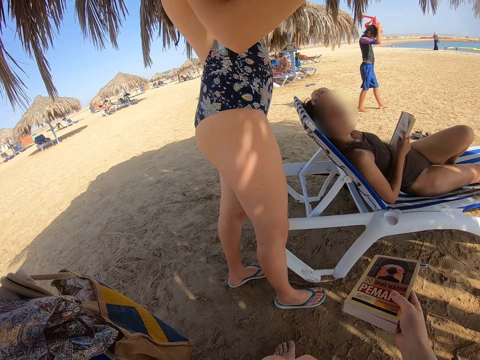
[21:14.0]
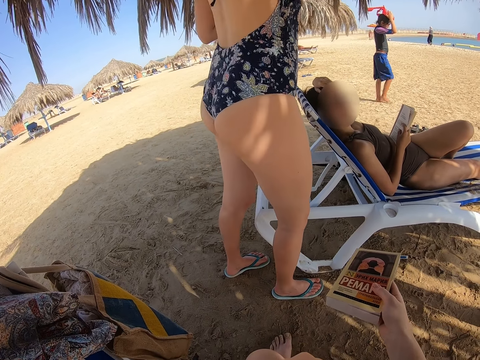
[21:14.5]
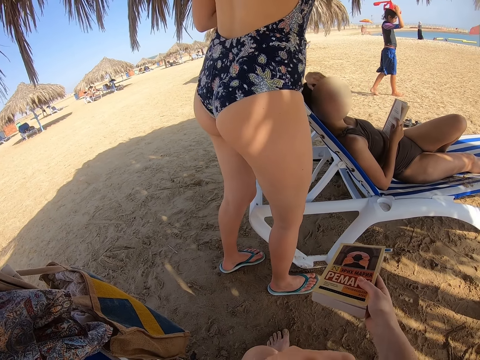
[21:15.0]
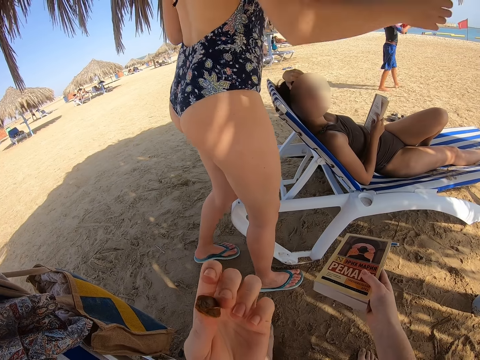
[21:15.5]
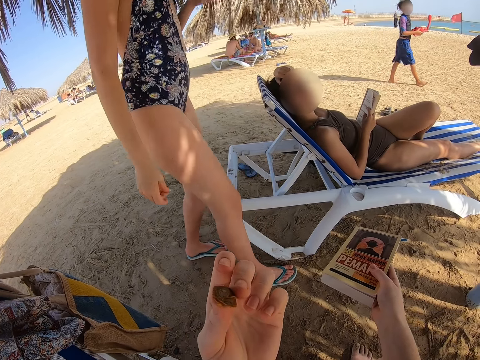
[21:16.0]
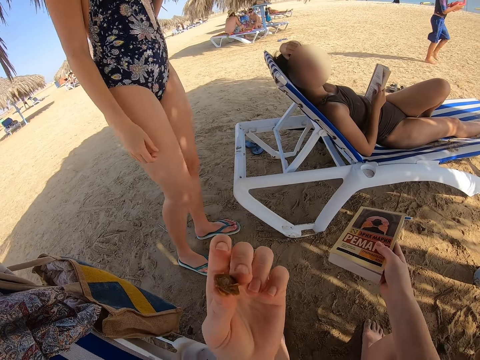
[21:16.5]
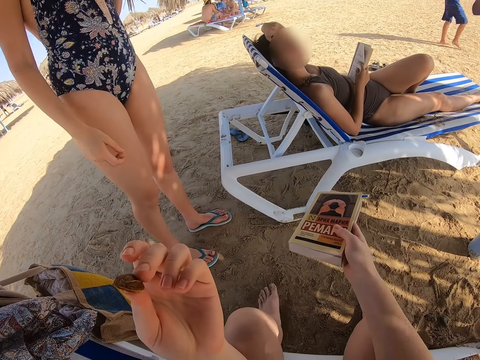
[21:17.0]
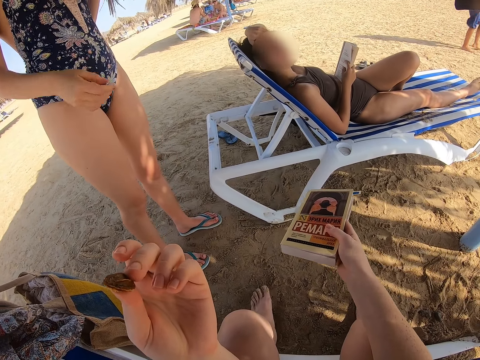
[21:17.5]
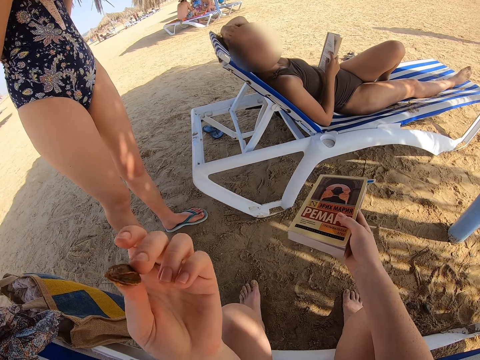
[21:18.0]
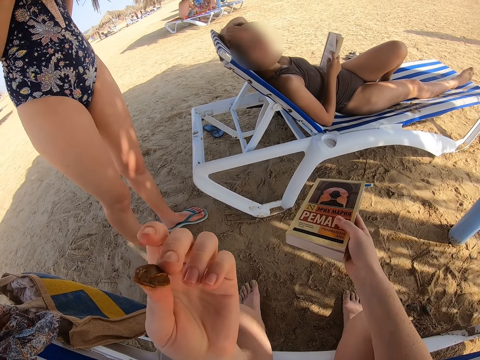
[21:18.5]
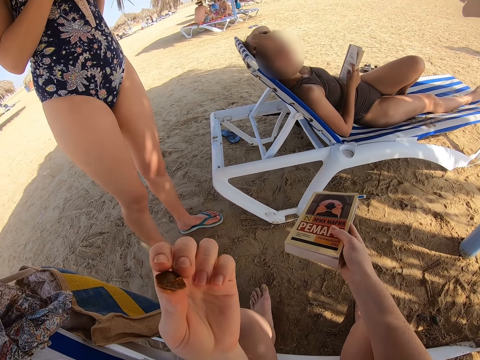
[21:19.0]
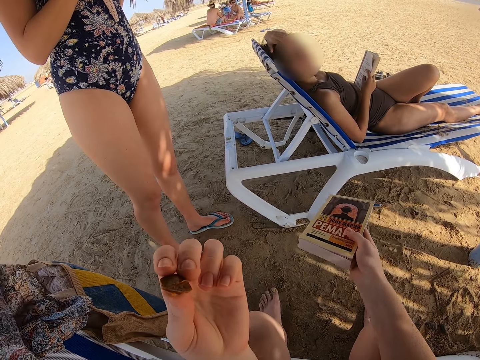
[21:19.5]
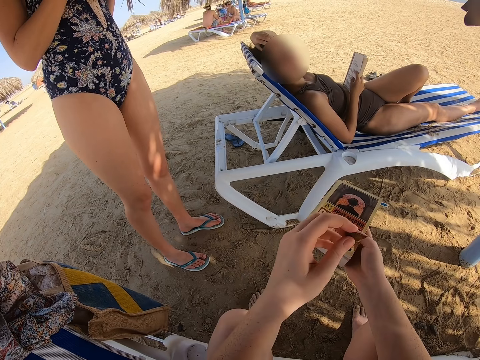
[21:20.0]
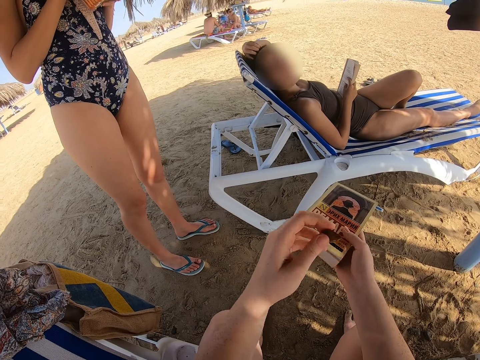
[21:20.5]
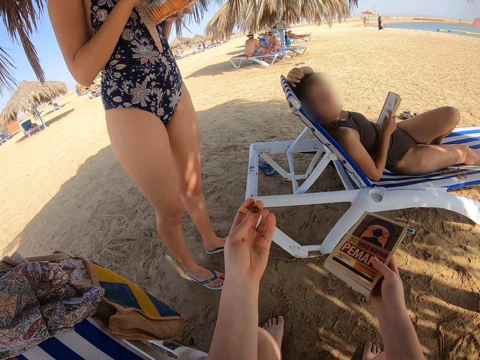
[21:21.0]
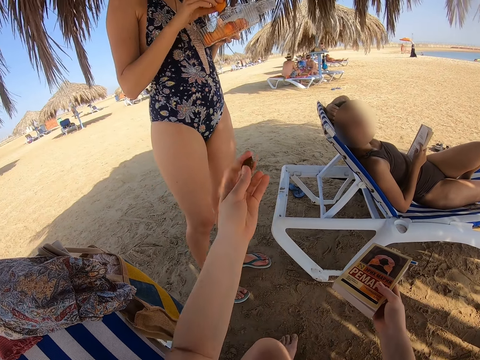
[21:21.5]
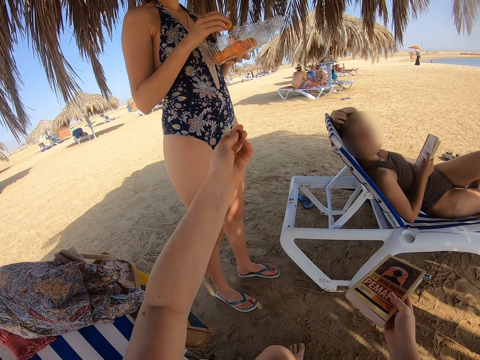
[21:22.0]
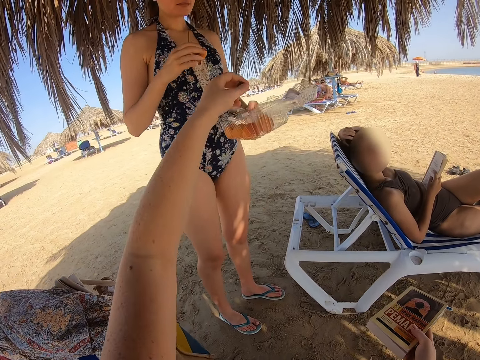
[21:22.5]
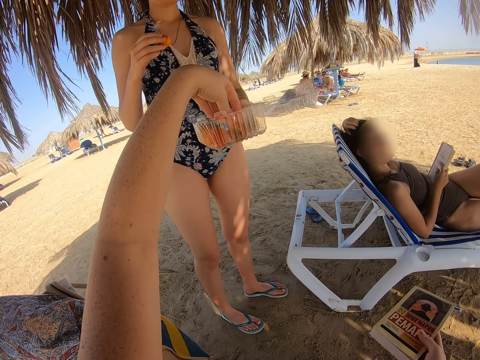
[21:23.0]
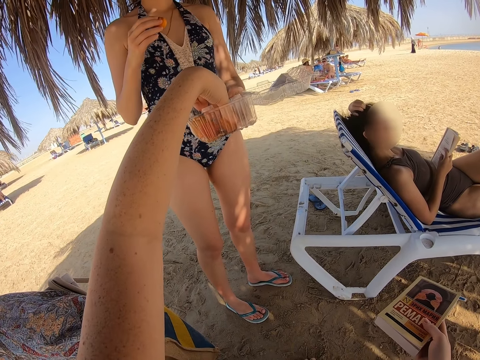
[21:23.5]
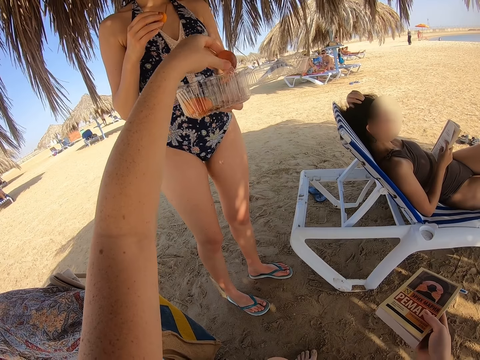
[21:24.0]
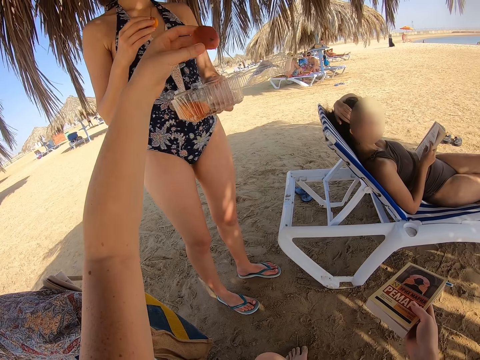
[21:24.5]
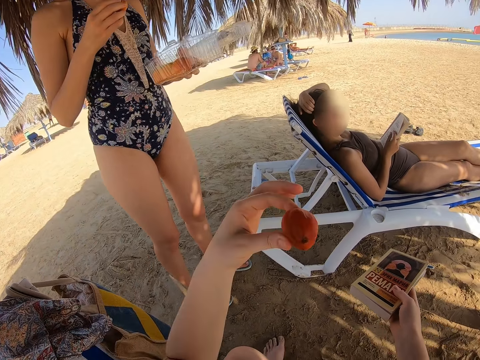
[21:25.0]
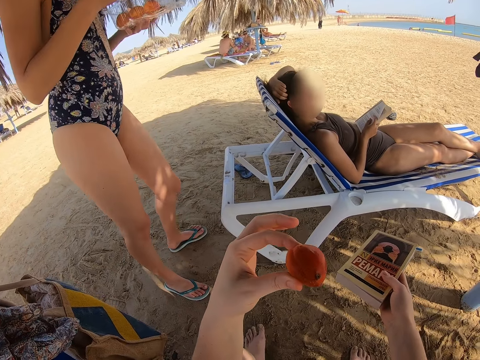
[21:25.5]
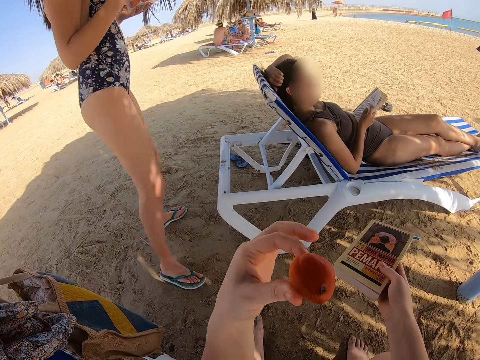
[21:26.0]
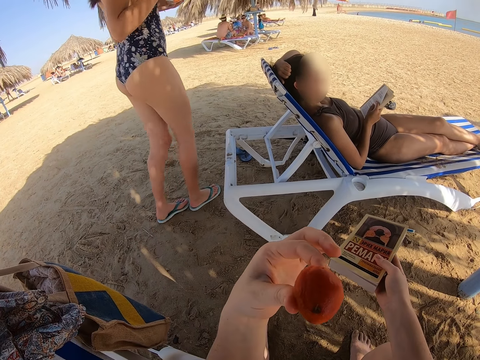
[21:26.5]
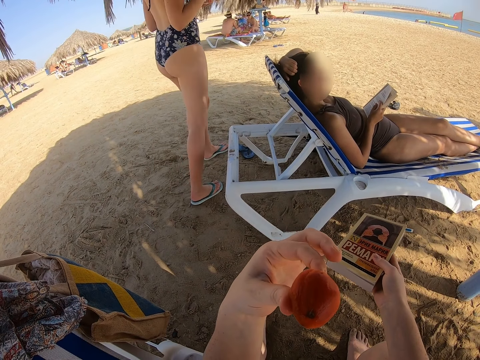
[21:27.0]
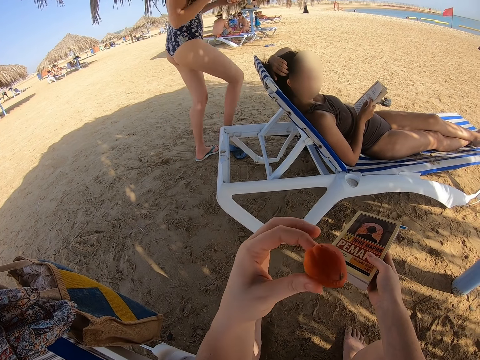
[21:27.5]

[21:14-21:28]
A lady places the bottle on the table. The lady moves backwards. The camera wearer holds the seed fruit on the hand. The lady picks up plums. The camera wearer puts the seed in the container. They give the lady the fruit seed. They pick the fruit from the lady. The lady walks at the beach.

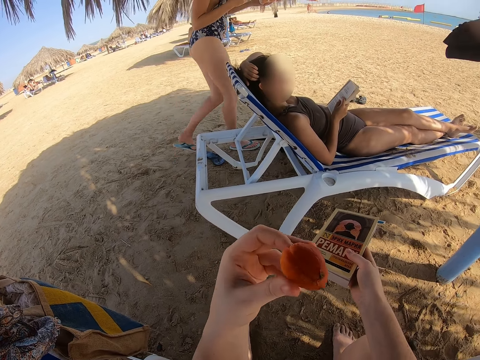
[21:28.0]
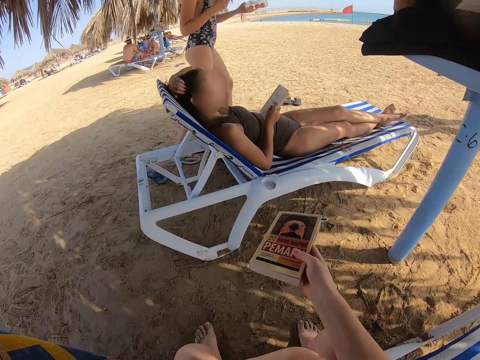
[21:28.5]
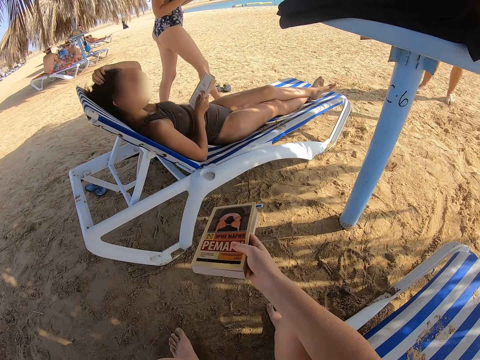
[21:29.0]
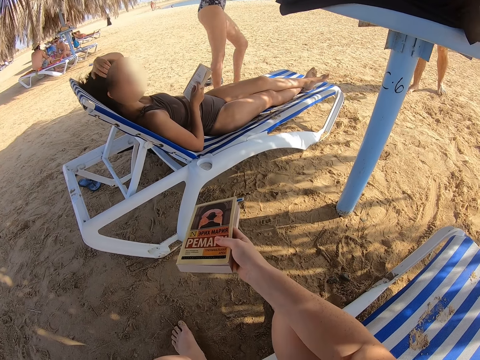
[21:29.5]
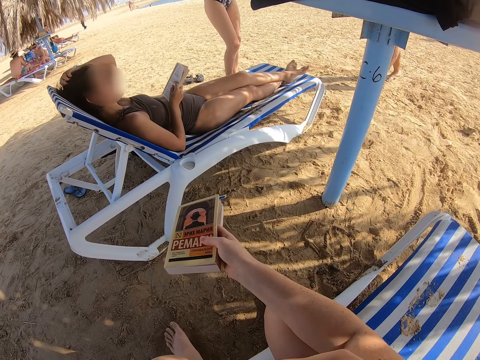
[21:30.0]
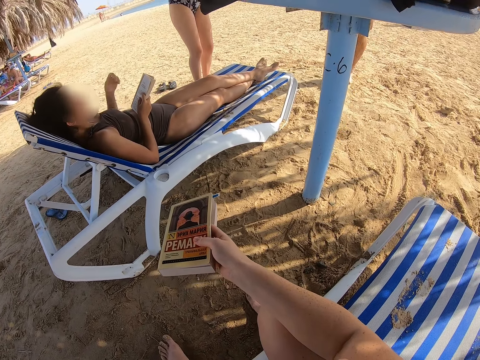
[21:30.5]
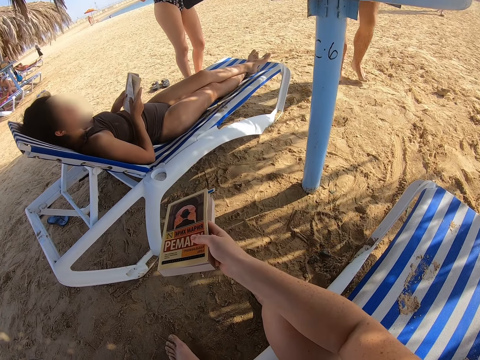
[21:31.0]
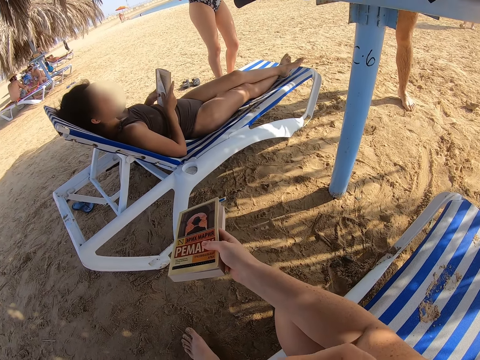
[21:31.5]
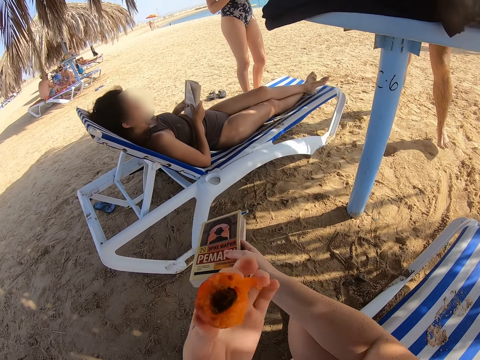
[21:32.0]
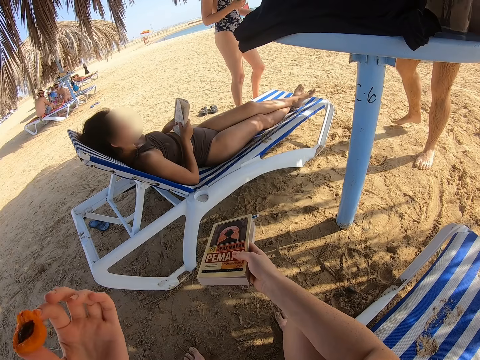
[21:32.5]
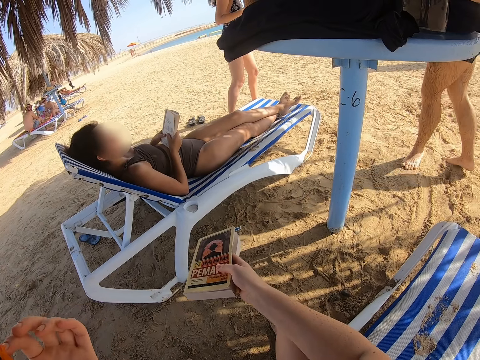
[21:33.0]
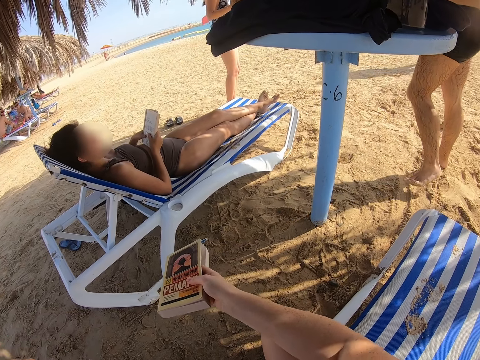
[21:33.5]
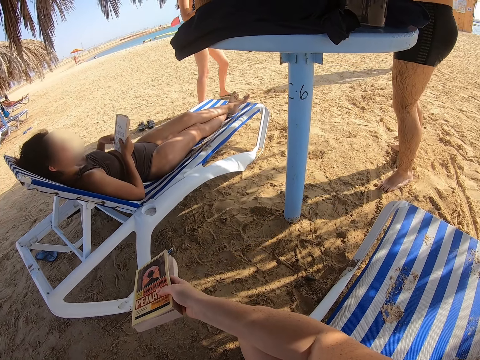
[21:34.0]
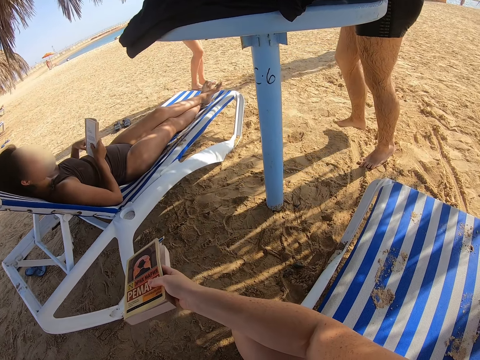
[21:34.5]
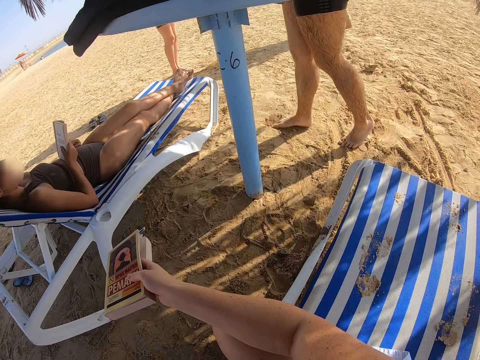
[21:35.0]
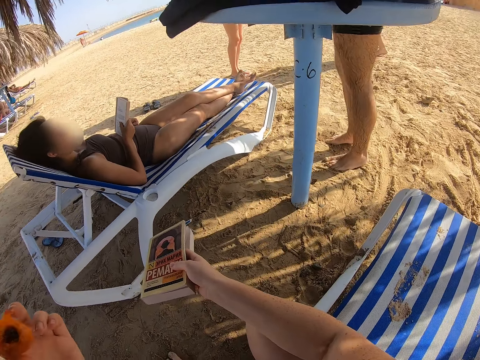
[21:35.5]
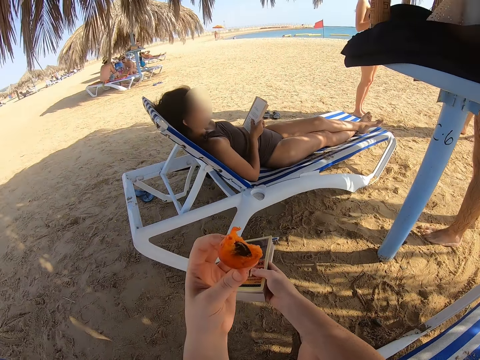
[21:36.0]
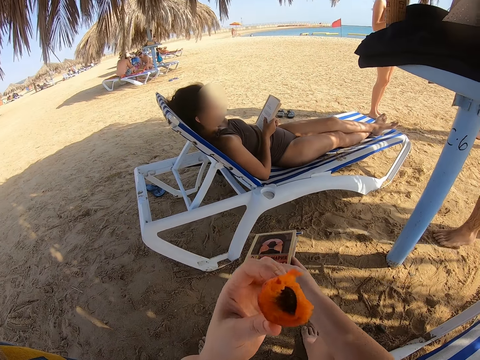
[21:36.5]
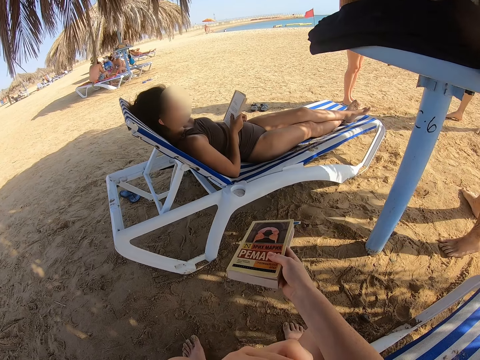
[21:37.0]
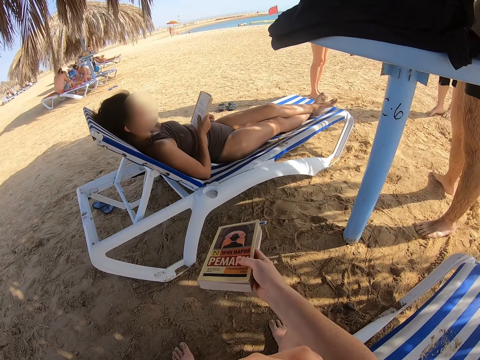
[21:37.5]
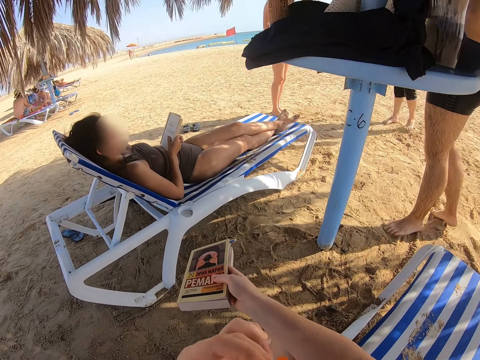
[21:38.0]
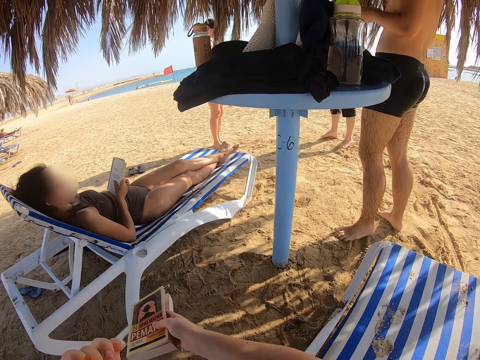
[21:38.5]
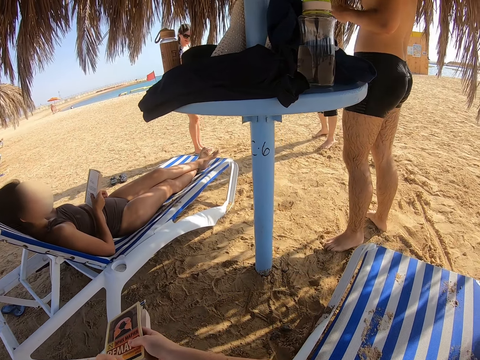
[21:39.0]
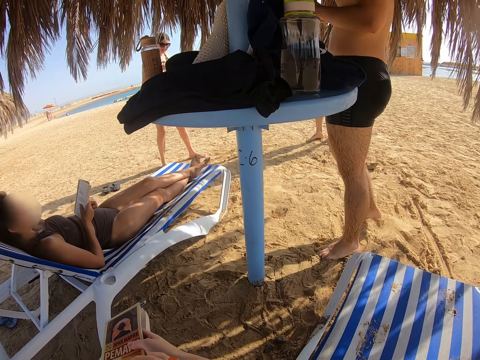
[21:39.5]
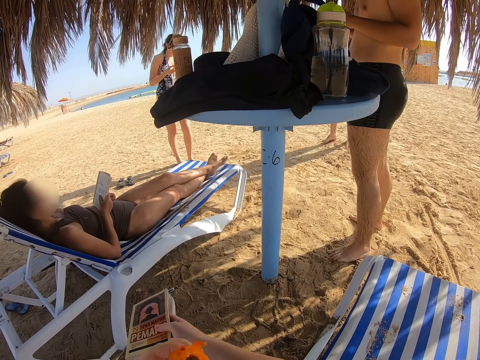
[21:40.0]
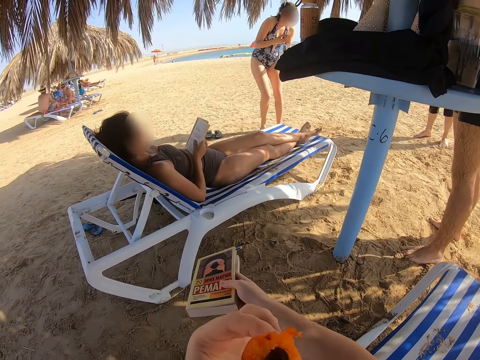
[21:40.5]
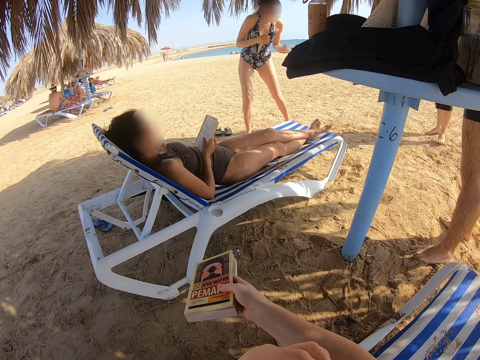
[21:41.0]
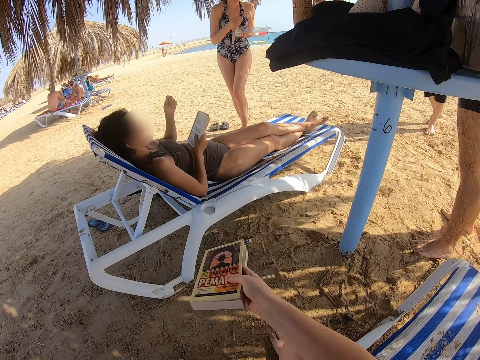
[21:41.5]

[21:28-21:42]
The camera wearer eats the plums. A person walks towards the table. The camera wearer bites the fruit. A lady holds the book with both hands. The lady reads the book. The camera wearer withdraws the fruit from the mouth. Another person walks towards another lady. The camera wearer bites the fruit. They withdraw the fruit from the mouth. The other lady walks towards the first lady.
